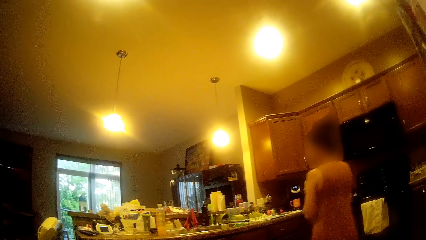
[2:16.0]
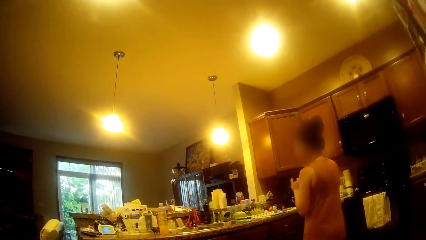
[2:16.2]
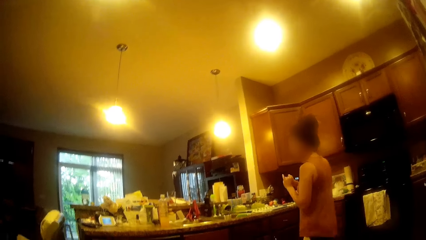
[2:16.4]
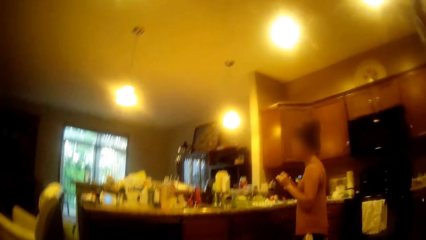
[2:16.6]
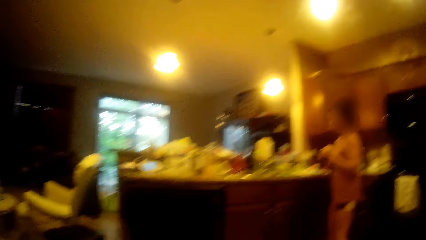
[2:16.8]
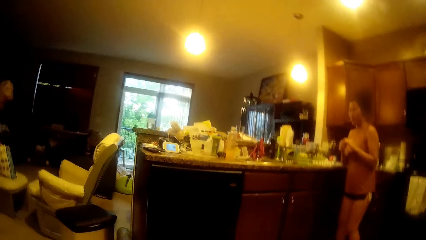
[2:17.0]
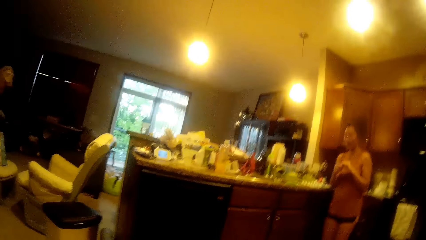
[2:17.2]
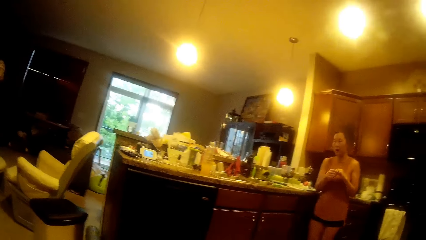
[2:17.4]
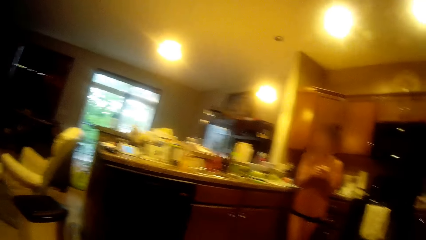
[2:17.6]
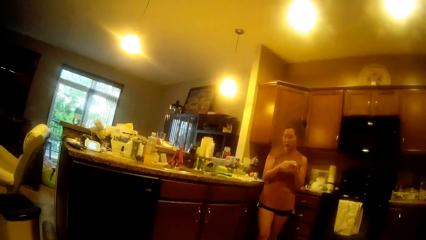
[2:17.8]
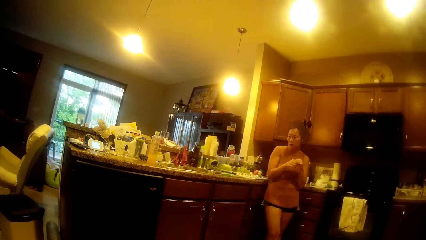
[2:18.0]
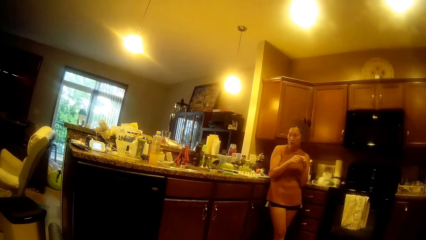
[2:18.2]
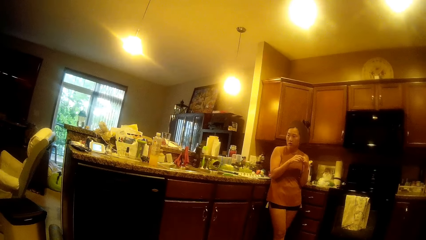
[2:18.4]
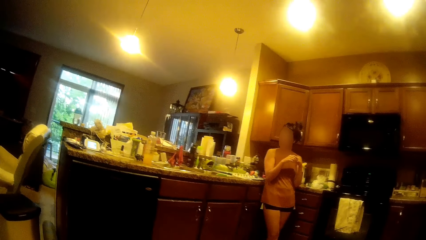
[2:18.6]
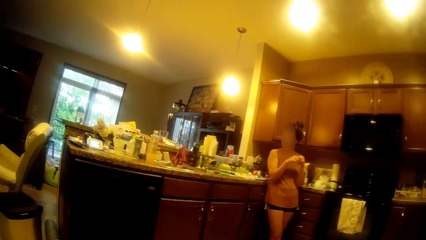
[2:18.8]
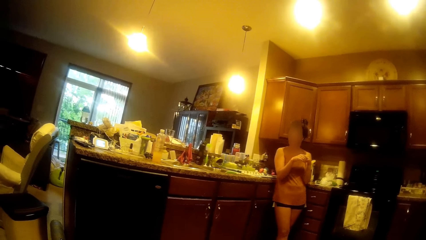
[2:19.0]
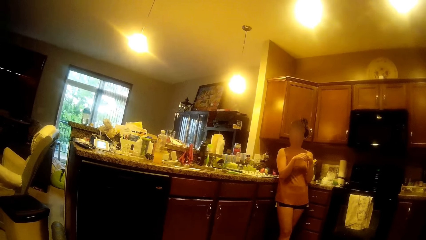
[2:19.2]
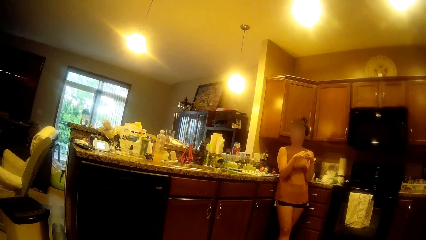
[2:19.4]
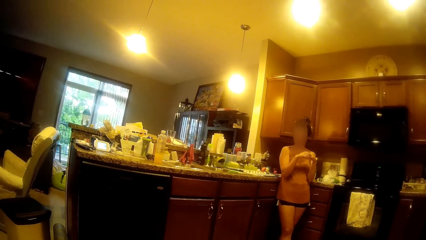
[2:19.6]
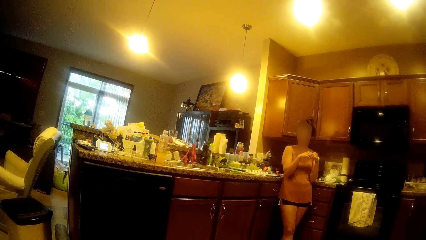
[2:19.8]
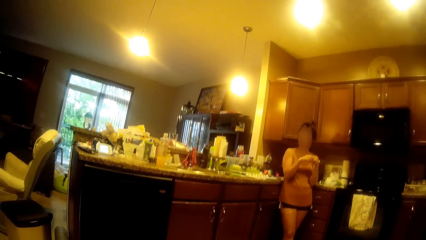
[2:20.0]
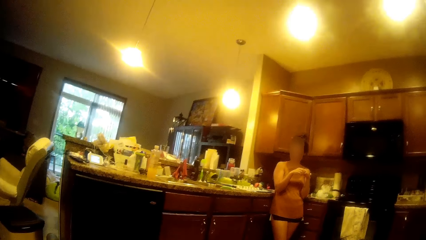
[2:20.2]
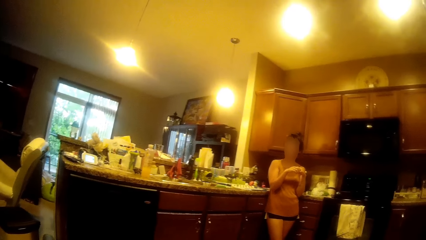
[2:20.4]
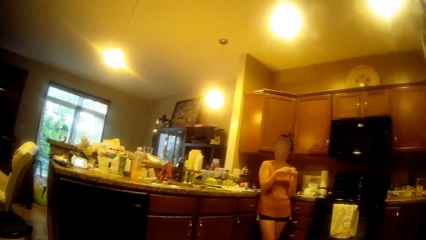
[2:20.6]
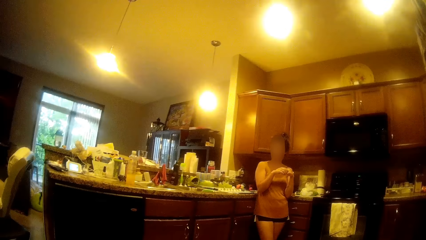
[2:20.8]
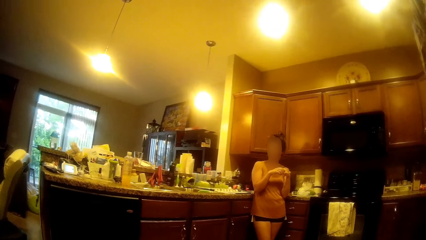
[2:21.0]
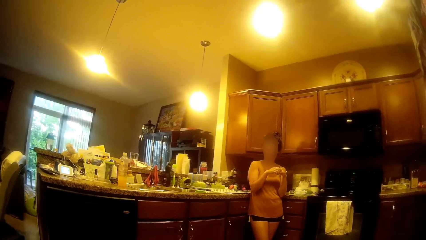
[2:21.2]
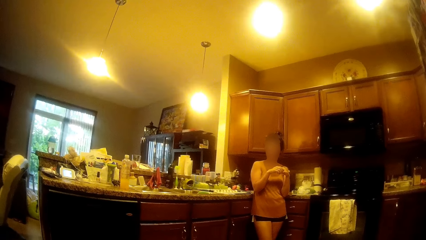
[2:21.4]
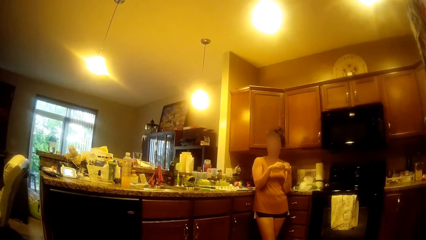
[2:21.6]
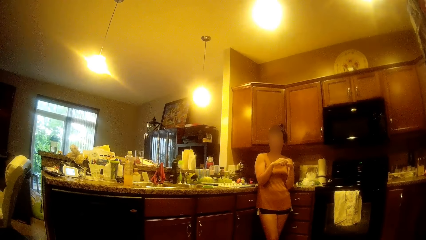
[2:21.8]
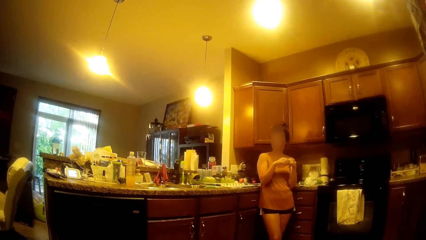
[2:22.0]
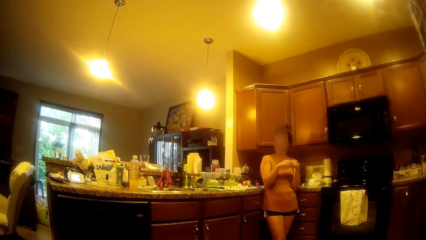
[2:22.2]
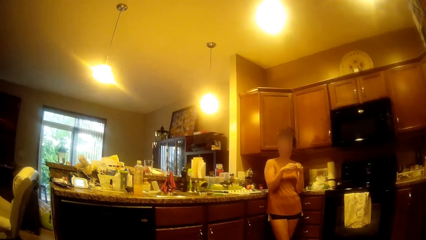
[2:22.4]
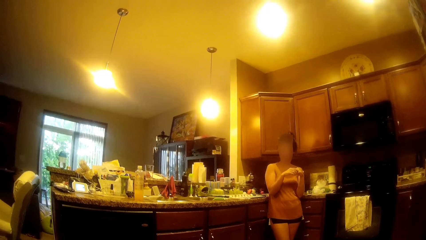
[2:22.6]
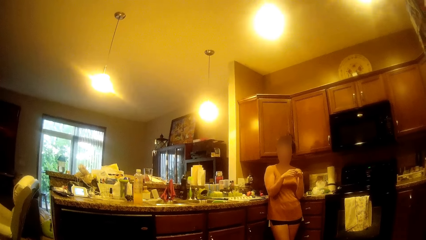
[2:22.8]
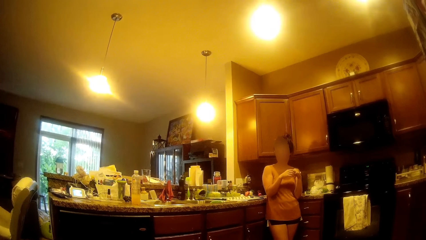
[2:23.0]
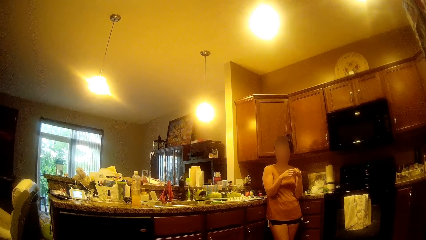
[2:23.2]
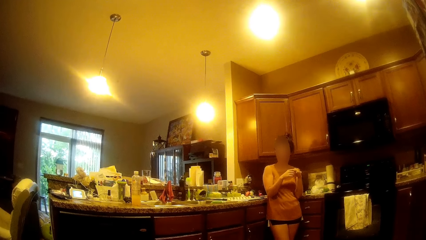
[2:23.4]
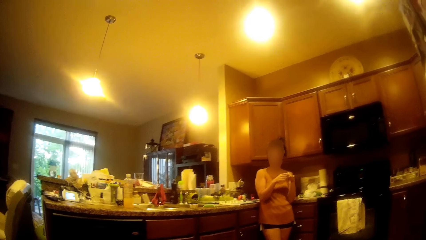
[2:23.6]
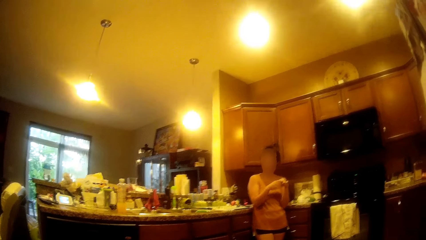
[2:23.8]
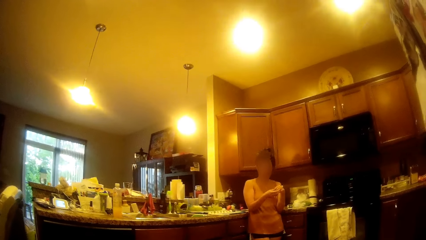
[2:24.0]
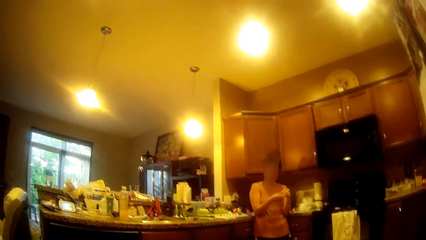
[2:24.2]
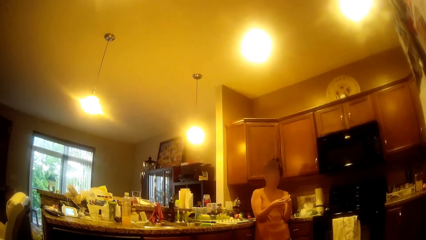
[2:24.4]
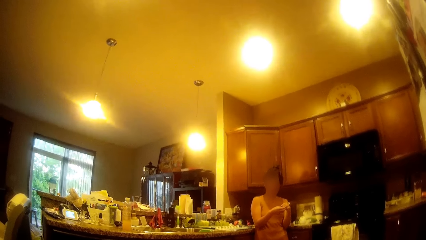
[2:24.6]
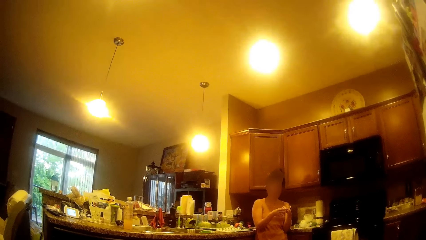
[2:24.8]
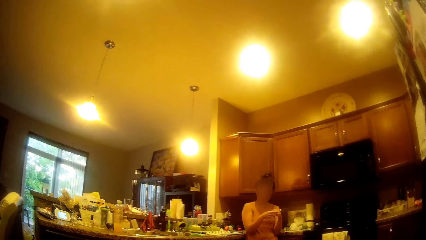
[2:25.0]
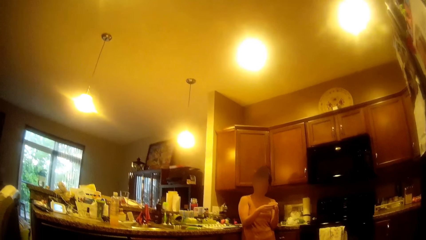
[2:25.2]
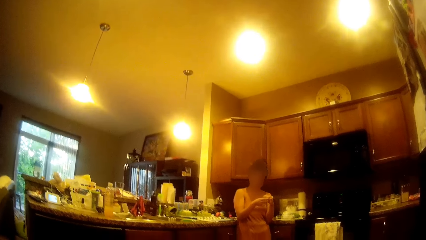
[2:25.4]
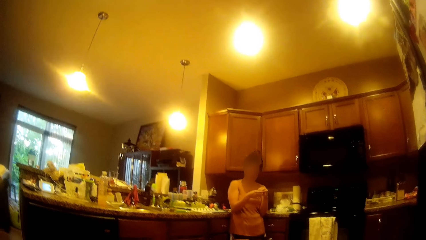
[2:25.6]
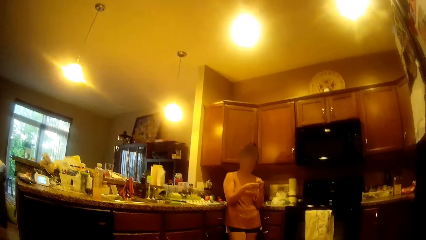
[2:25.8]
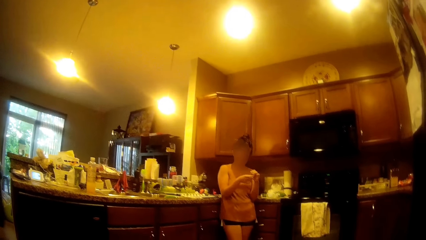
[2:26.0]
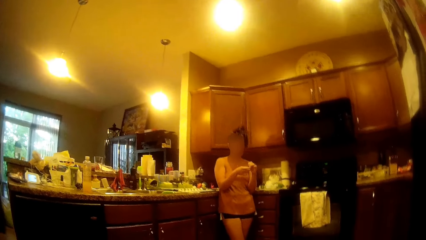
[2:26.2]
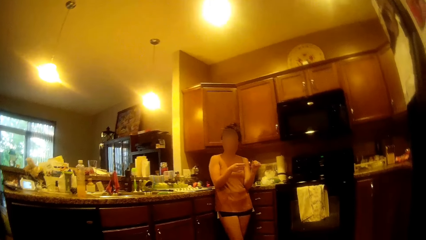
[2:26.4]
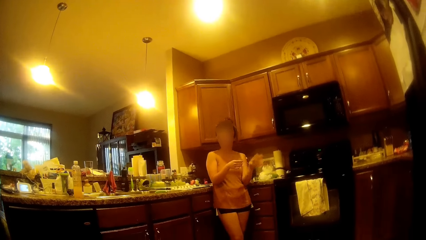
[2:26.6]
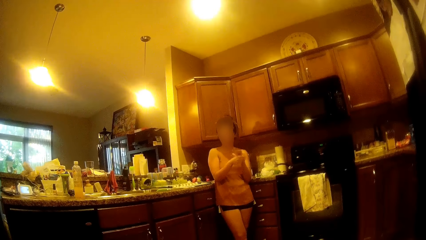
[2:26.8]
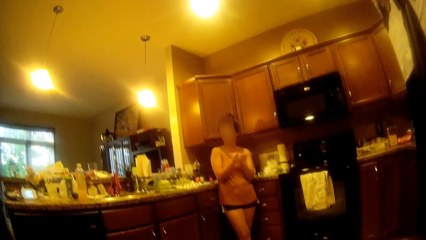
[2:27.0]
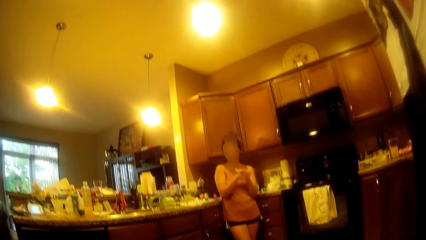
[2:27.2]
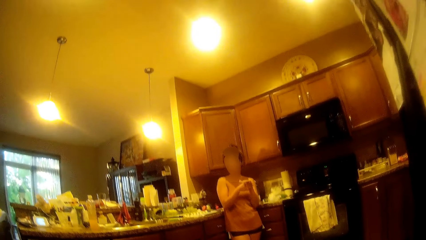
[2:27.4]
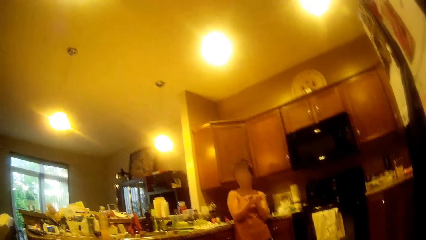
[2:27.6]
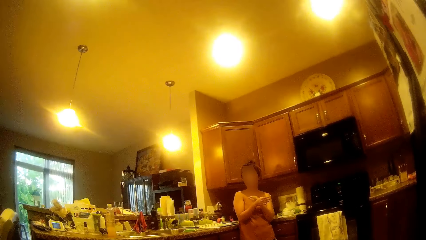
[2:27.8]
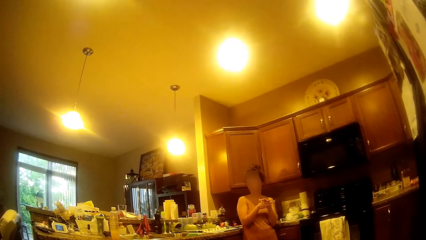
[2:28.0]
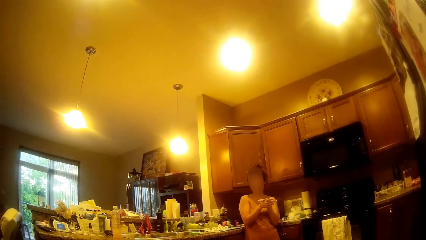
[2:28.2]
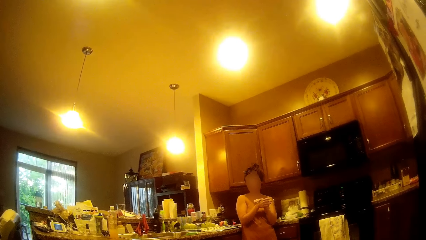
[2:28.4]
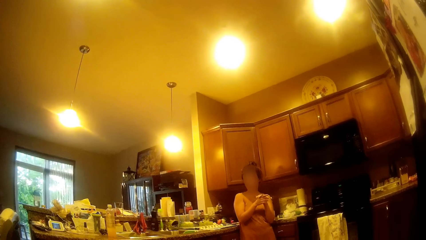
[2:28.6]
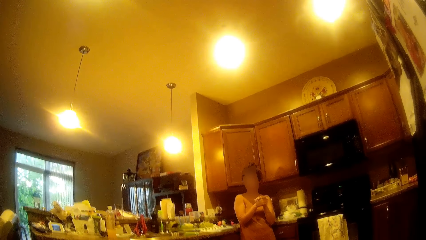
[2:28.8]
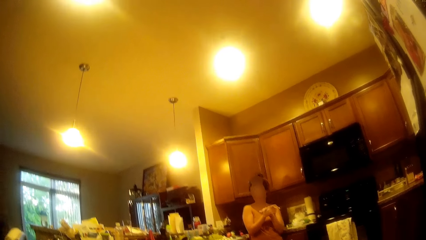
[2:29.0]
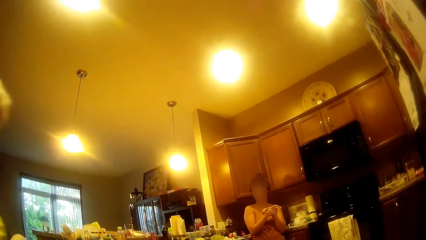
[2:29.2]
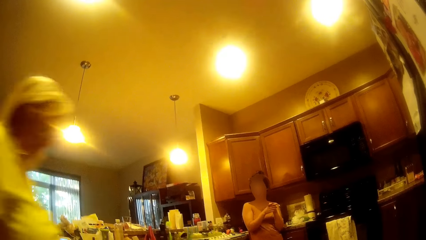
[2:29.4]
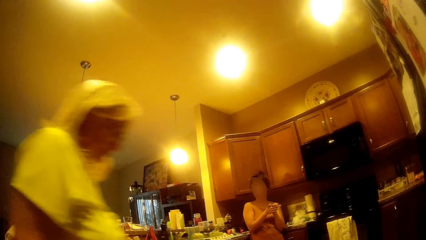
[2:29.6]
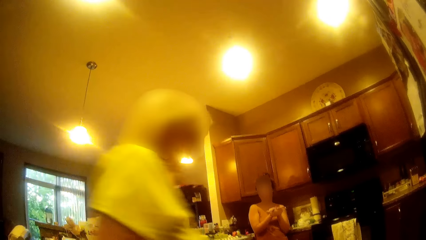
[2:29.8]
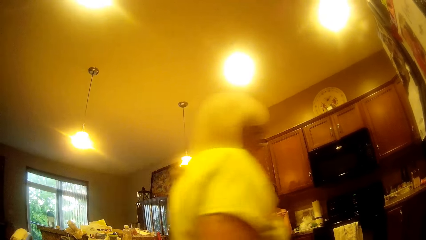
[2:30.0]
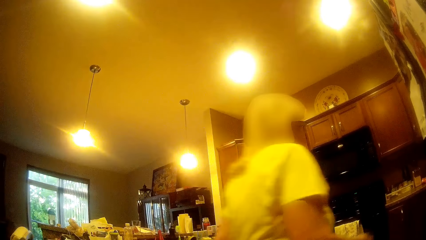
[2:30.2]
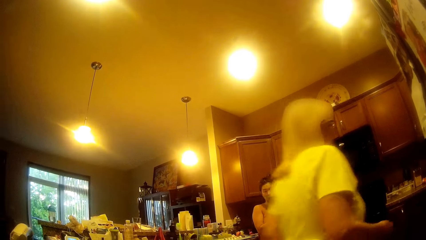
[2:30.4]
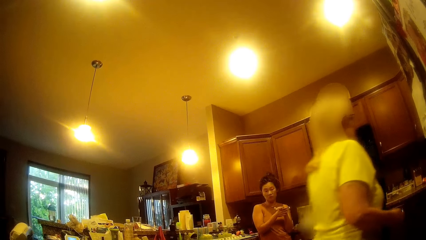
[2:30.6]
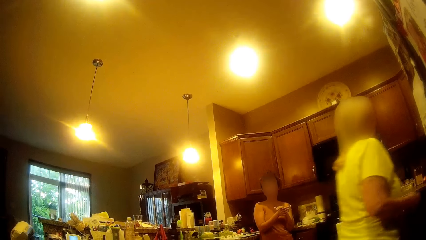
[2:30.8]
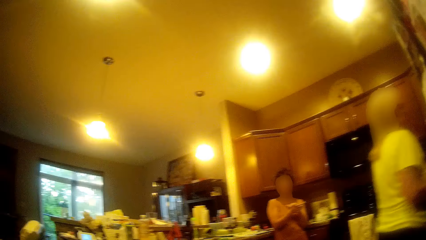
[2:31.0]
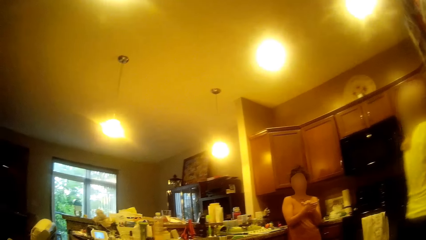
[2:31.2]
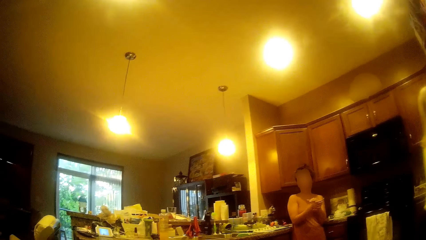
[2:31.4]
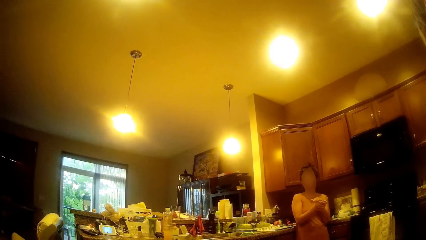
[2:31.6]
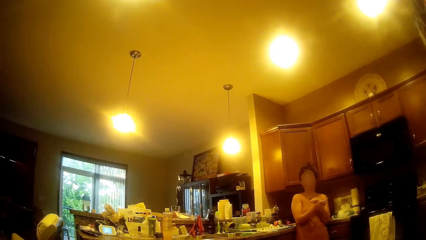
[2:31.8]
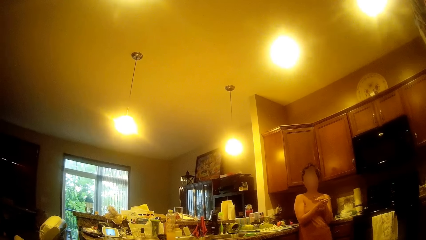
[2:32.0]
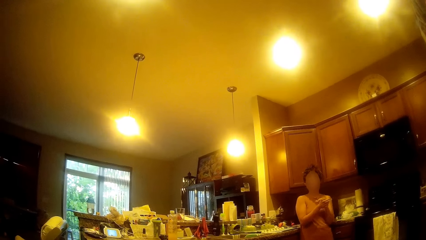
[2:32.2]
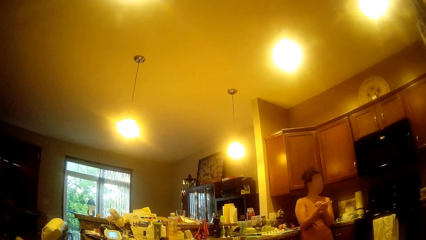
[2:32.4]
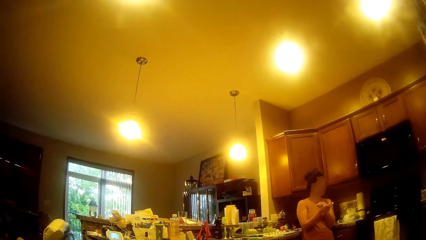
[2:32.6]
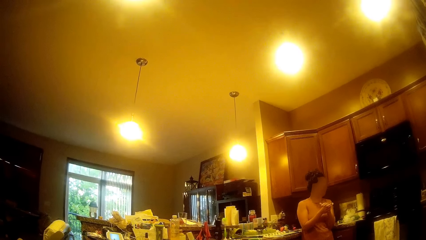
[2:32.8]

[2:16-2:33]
A woman clasps her hands together. The woman interacts with the camera wearer. Another woman walks towards the kitchen.
